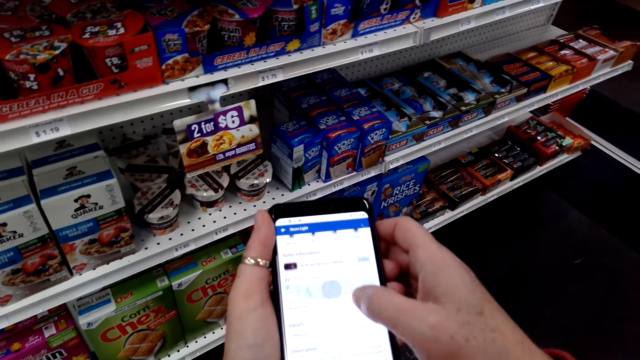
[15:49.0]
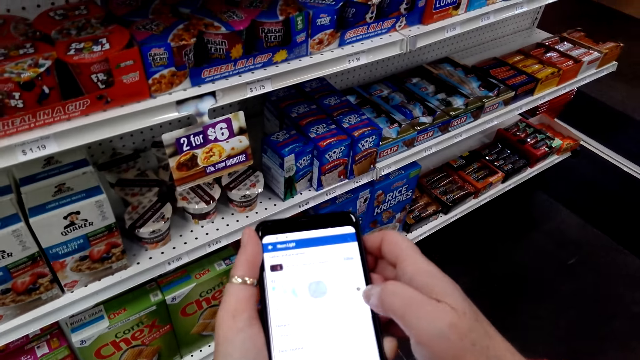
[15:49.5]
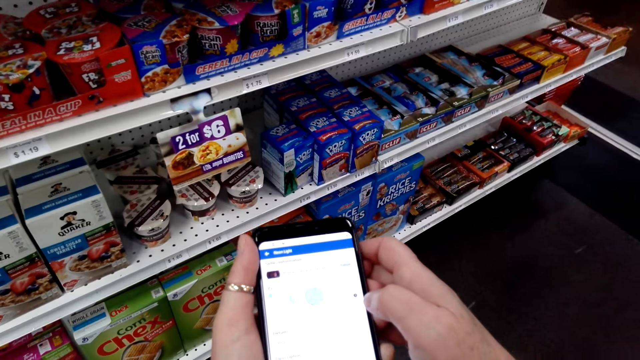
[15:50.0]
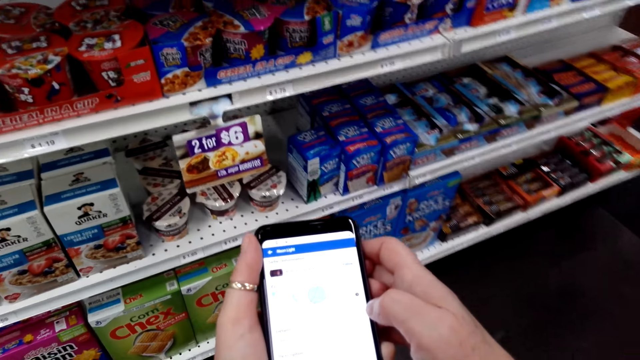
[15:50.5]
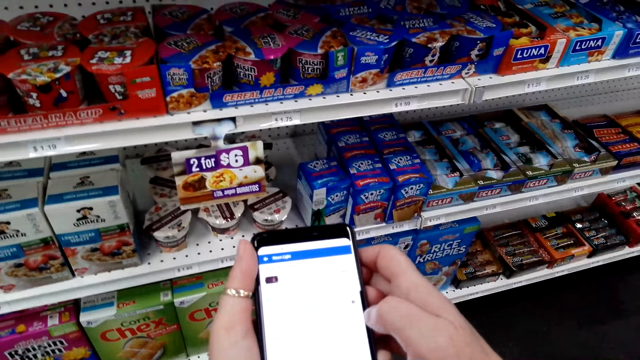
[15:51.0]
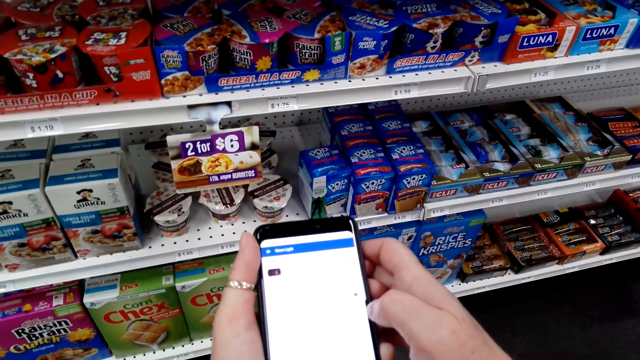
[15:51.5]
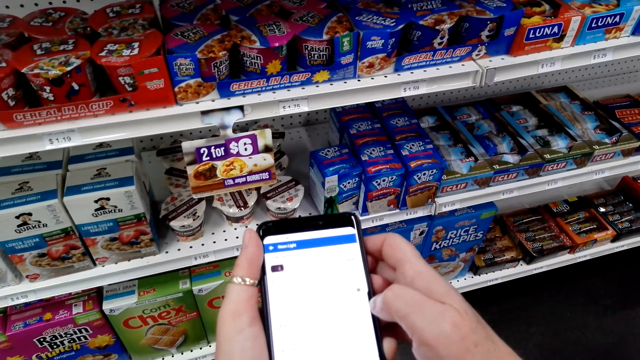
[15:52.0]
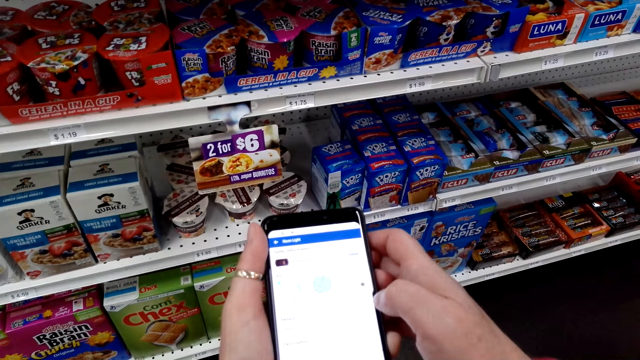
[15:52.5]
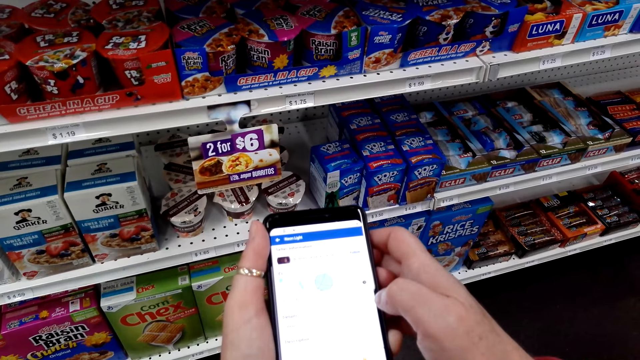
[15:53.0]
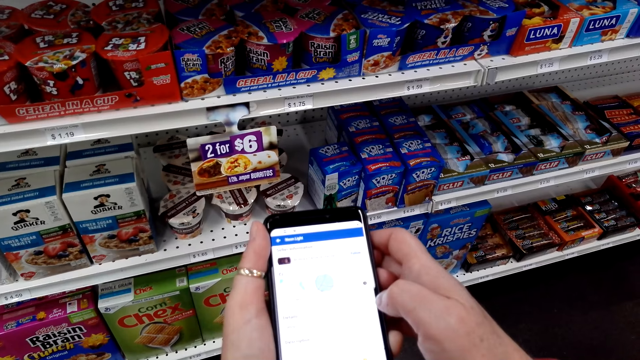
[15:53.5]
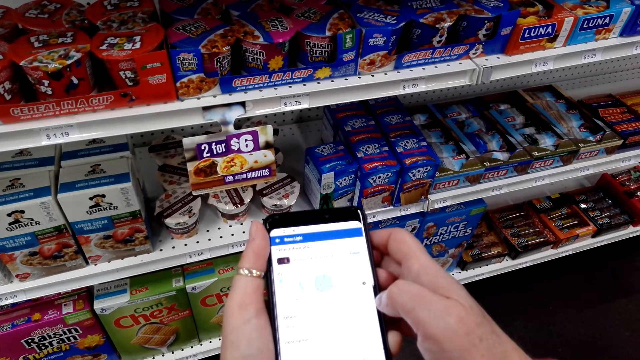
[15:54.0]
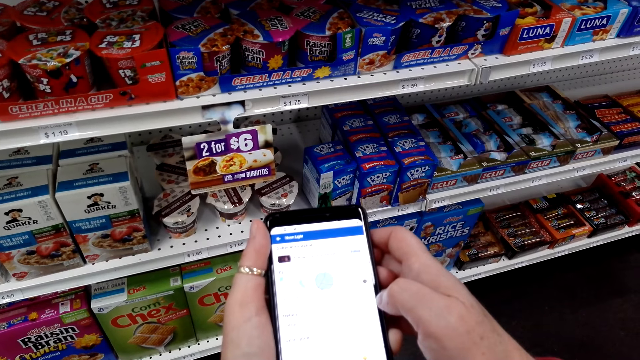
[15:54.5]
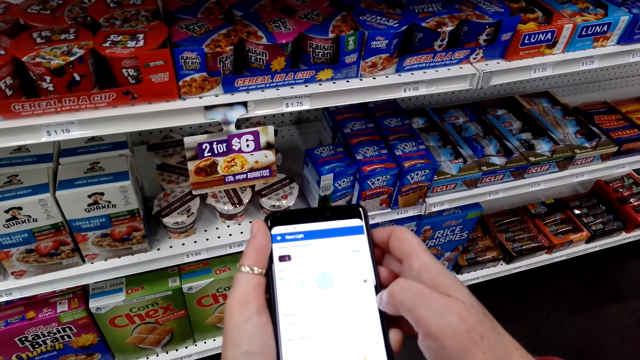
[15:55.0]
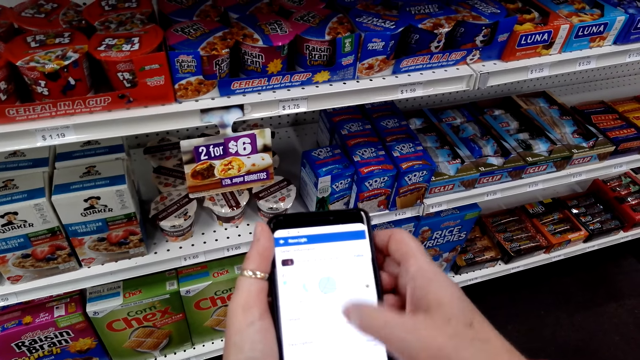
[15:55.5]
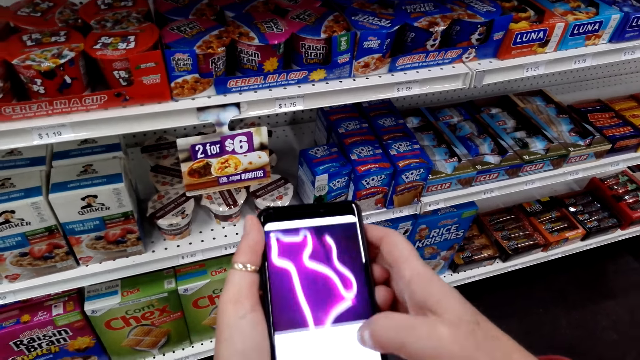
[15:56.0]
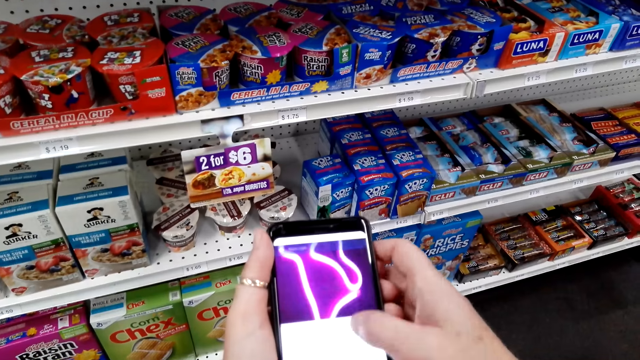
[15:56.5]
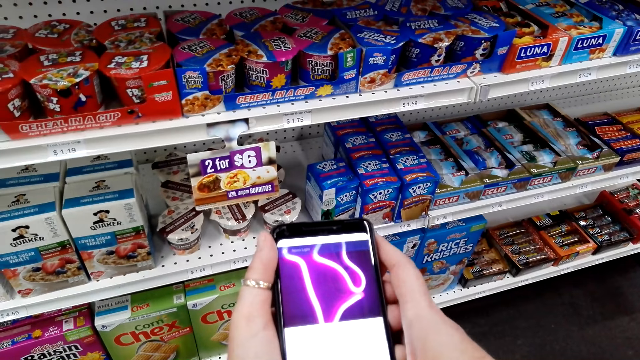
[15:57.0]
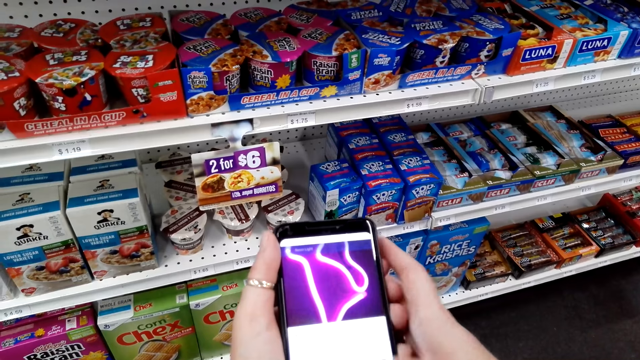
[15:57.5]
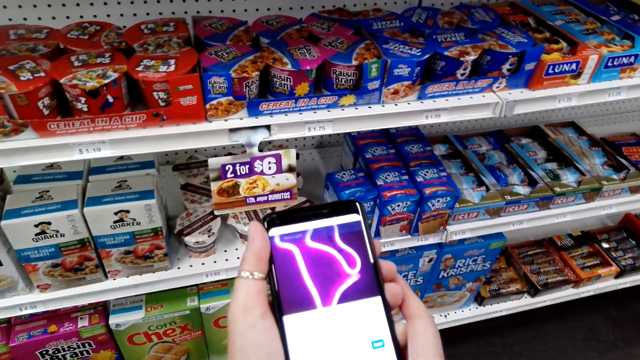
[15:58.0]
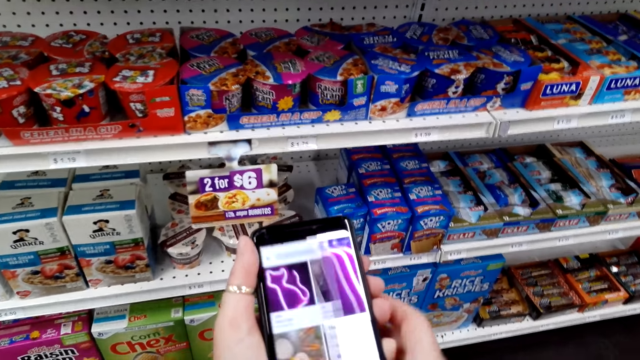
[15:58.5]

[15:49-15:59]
The camera wearer stares at the phone. They scroll the phone.

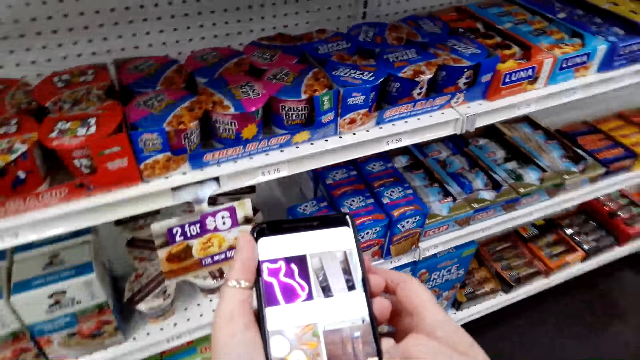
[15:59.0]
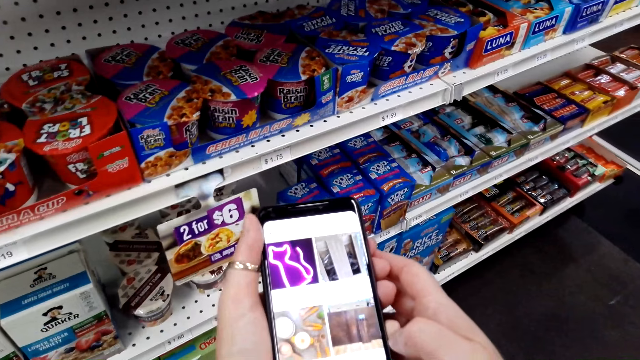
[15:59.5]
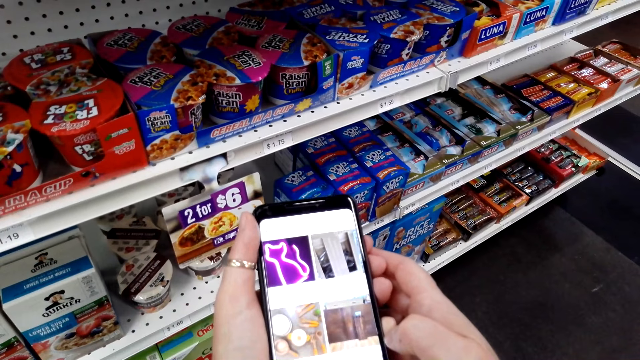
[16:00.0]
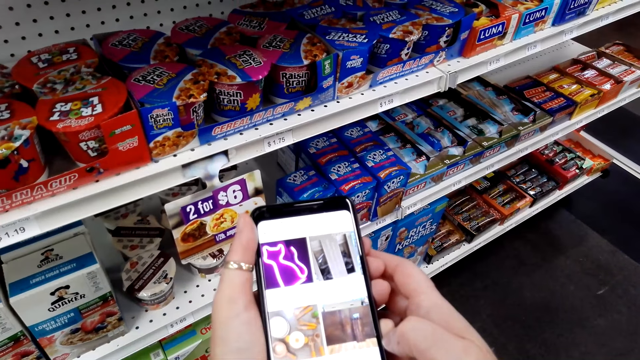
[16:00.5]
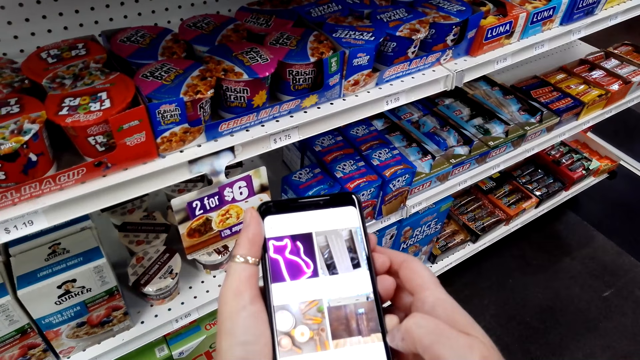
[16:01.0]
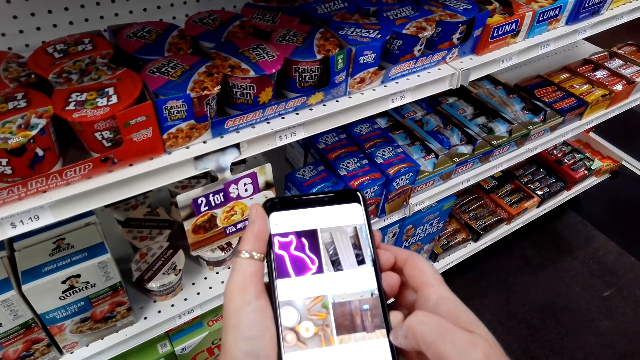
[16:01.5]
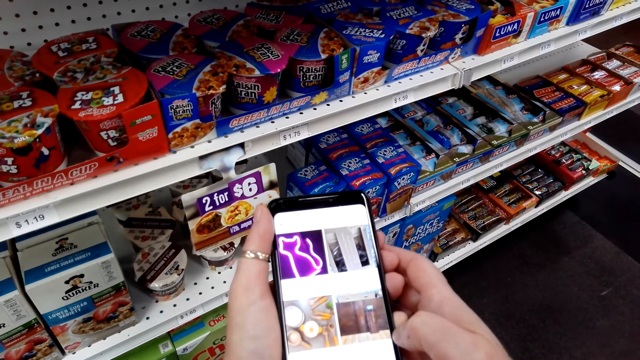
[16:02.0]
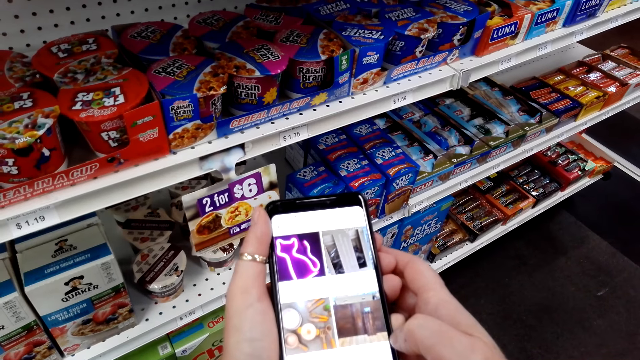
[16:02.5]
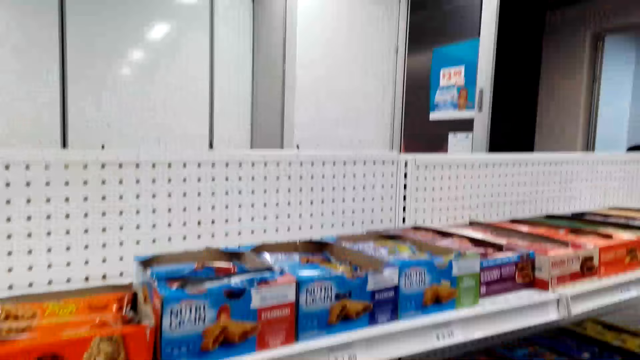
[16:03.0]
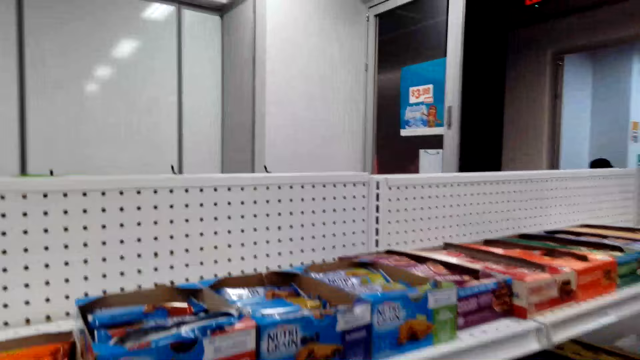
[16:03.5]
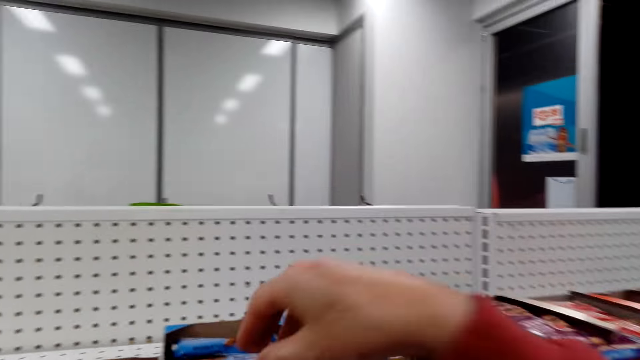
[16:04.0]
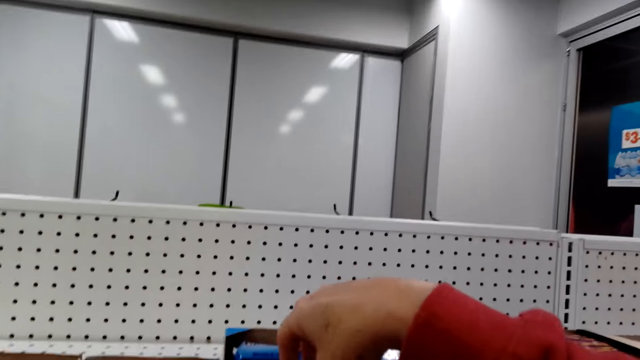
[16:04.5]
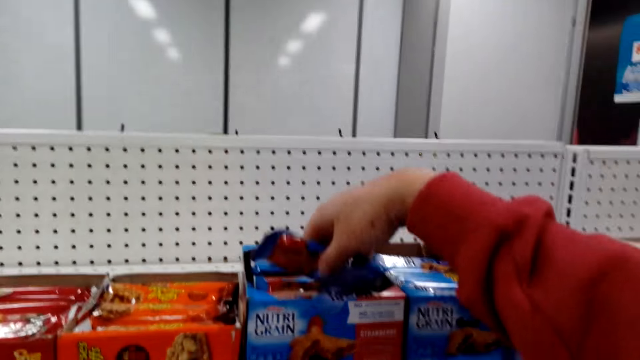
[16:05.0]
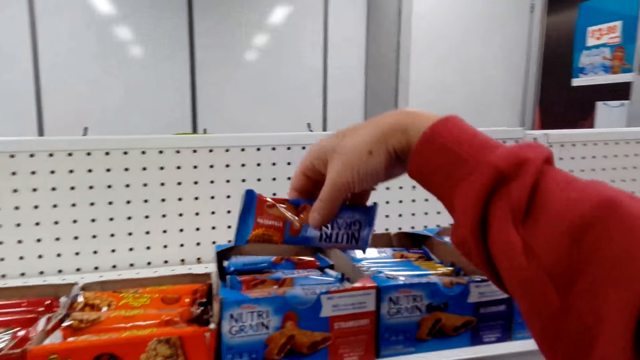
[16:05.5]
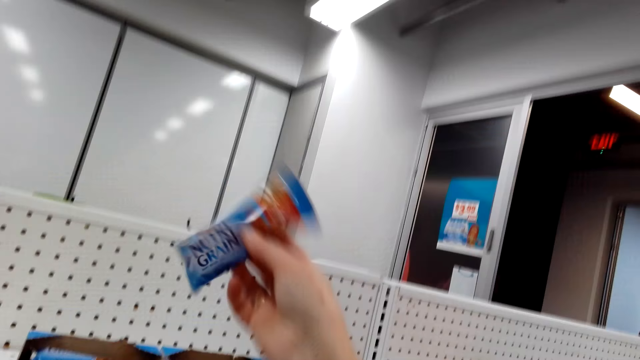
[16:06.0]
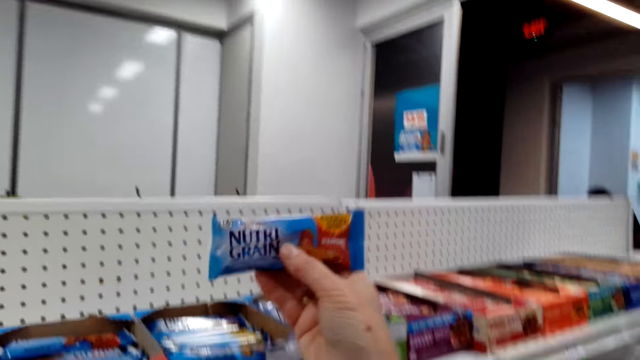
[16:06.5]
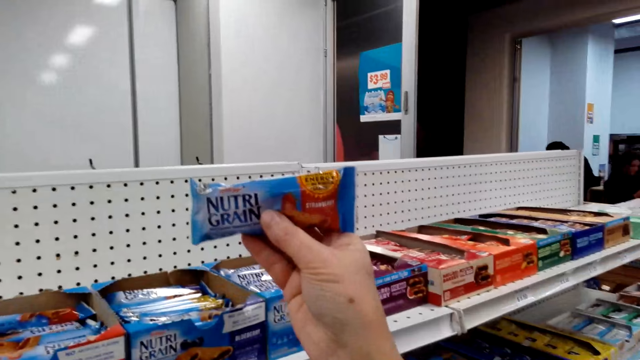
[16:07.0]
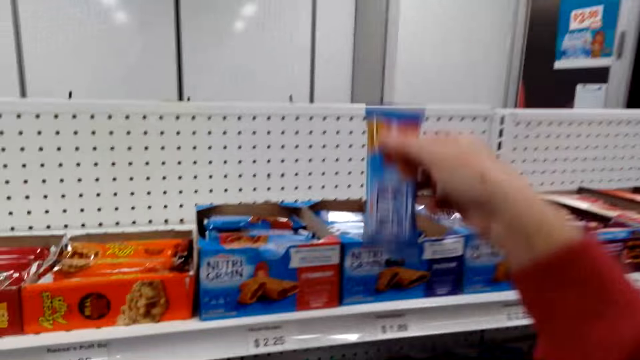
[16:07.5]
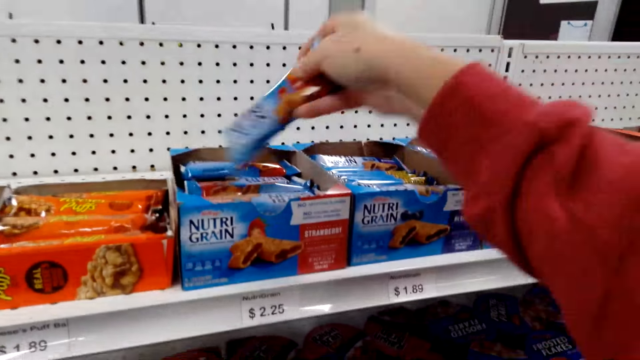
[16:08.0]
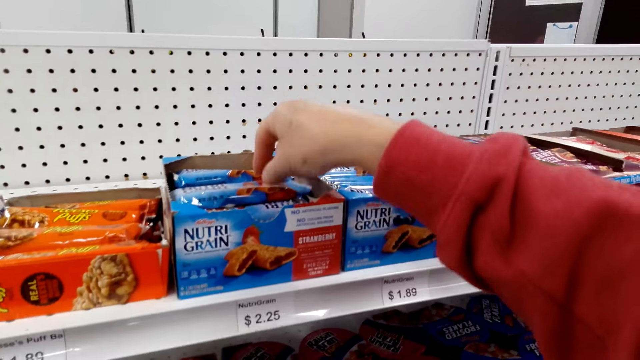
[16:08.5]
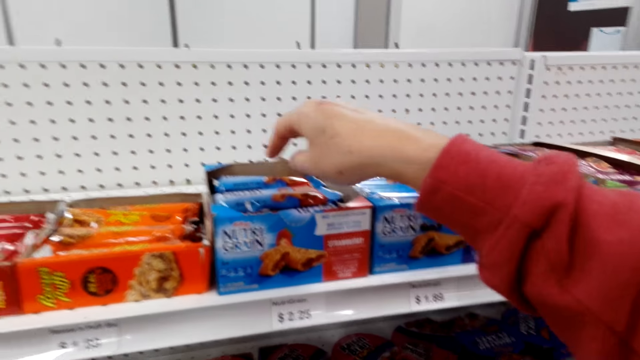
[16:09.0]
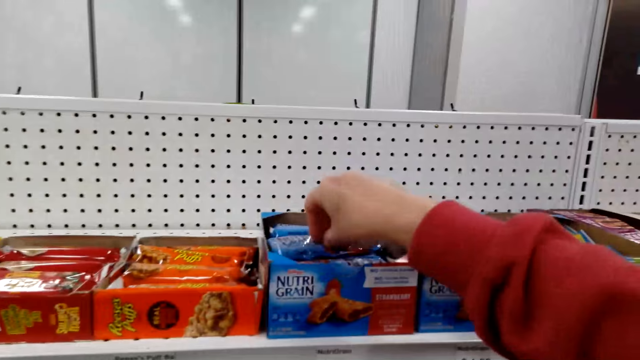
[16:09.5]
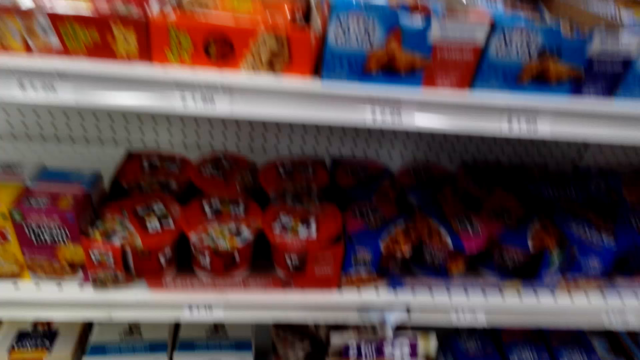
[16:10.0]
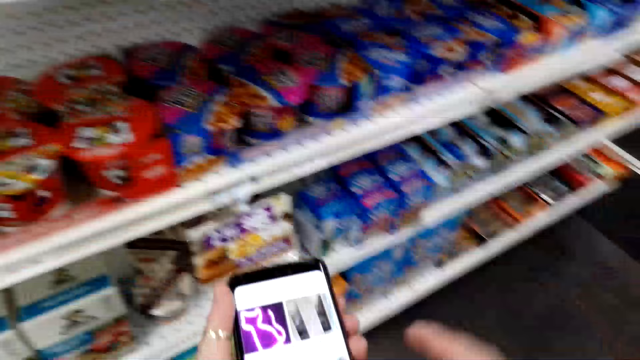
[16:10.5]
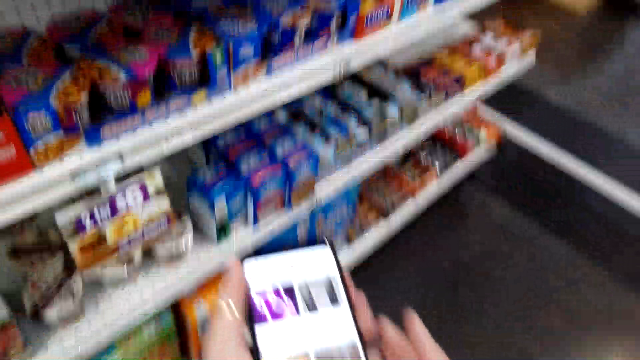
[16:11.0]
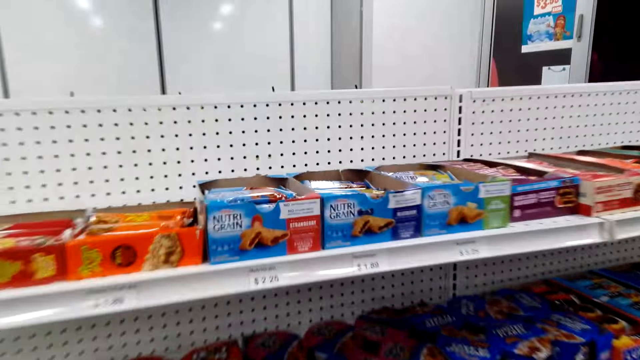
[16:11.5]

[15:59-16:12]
The camera wearer stares at the phone. She goes through images in her phone. She looks around. She picks a packet of something from a box in the shelf. She looks at the packet. She puts the packet in the box. She speaks. She looks around. She stares at the phone. She uses her phone.
